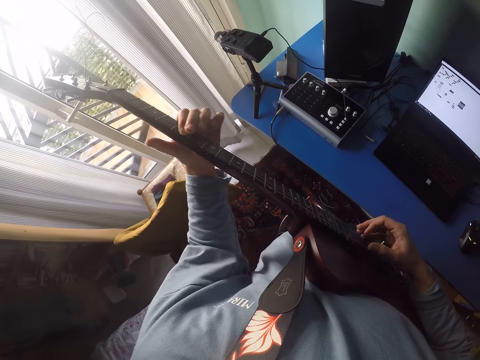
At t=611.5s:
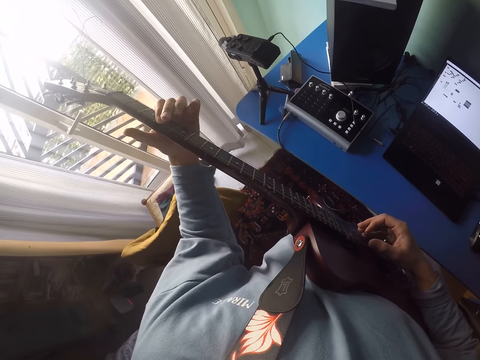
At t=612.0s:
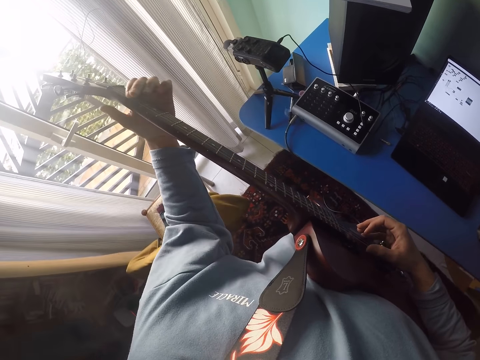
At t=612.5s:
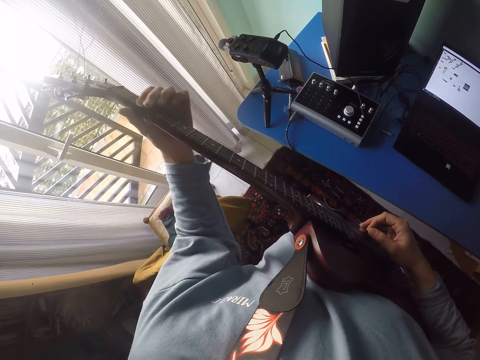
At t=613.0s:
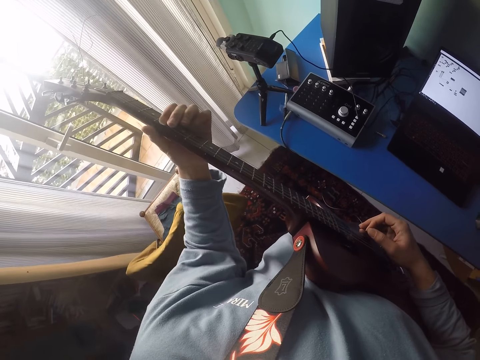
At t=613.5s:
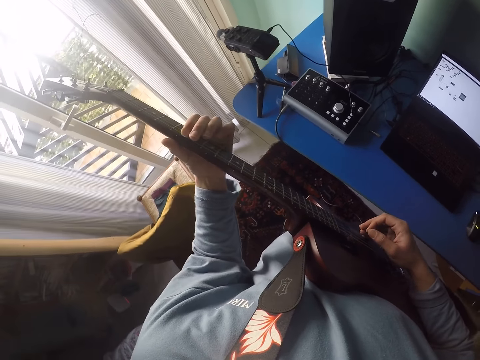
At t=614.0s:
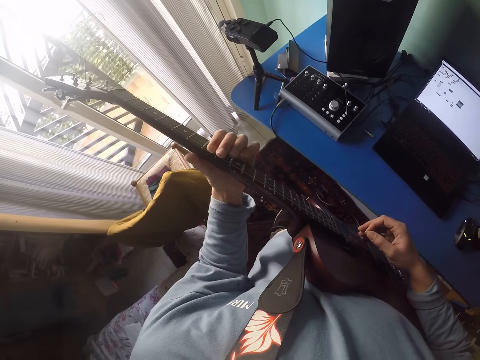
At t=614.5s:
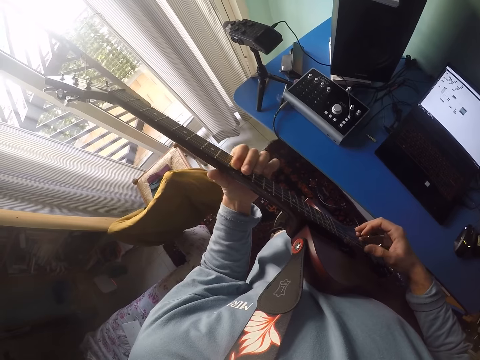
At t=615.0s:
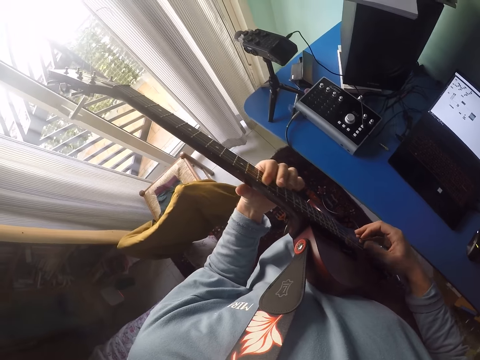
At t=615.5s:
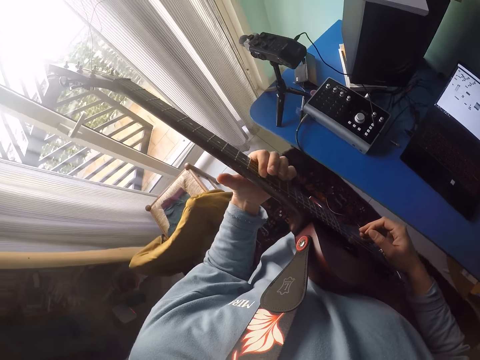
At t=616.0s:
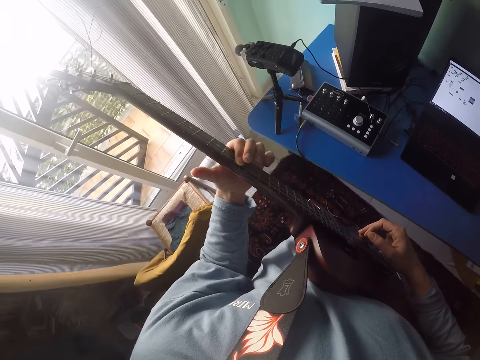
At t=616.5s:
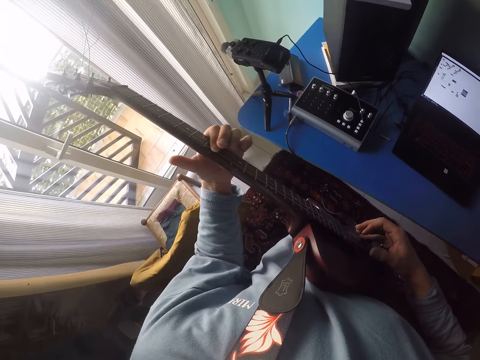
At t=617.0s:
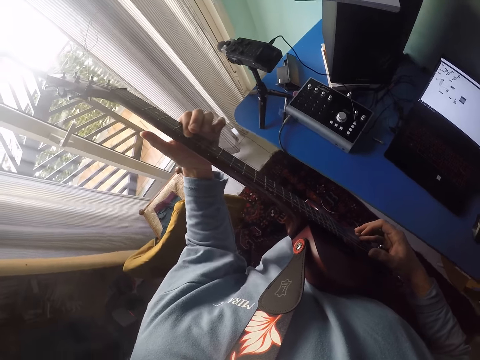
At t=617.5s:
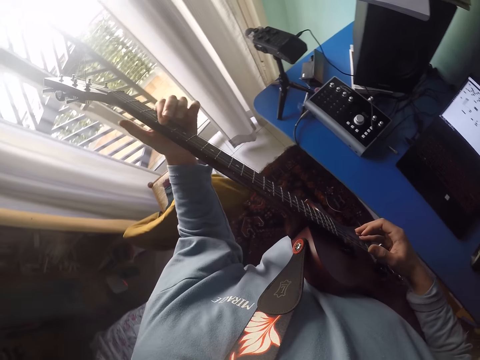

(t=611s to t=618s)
The camera wearer plays the guitar.

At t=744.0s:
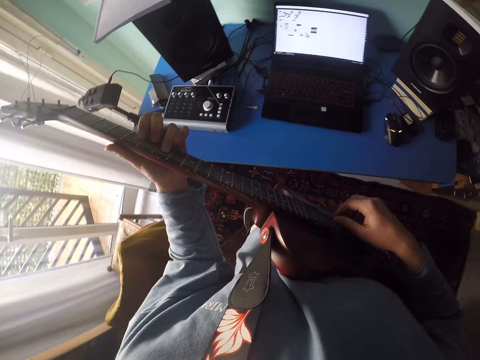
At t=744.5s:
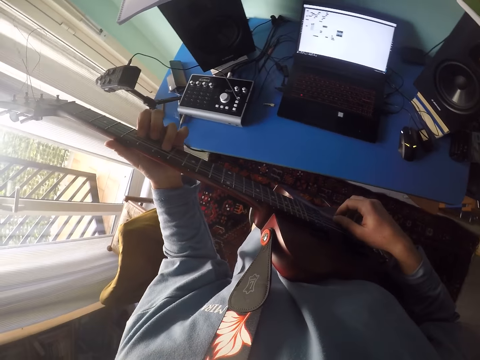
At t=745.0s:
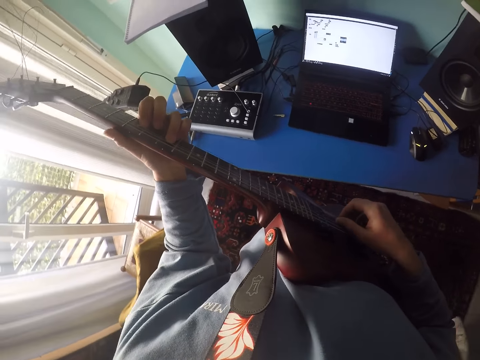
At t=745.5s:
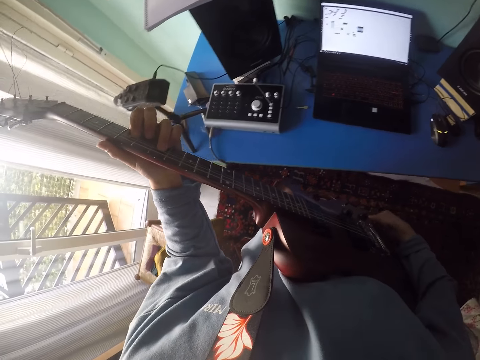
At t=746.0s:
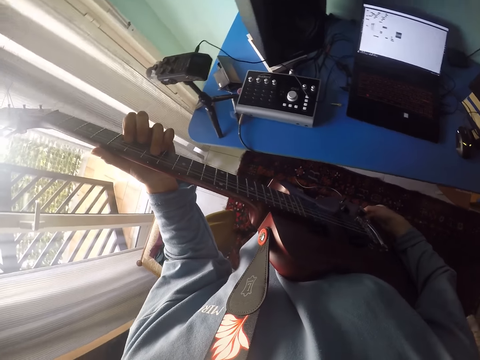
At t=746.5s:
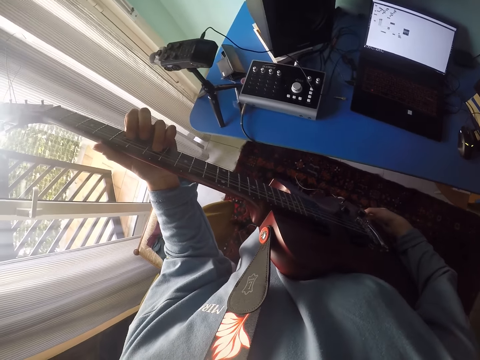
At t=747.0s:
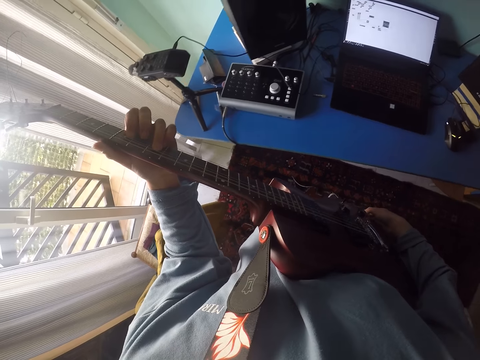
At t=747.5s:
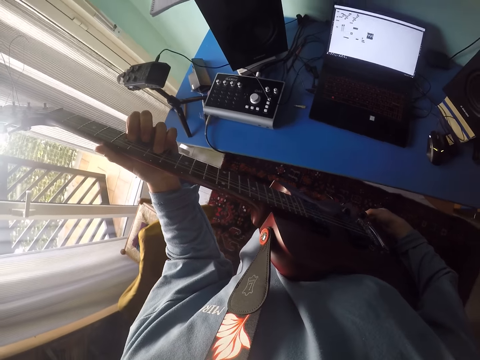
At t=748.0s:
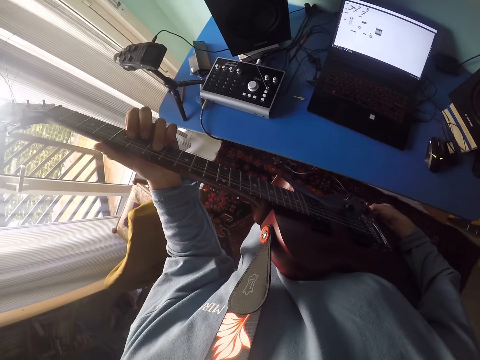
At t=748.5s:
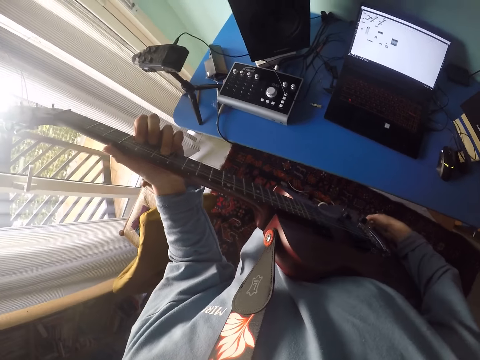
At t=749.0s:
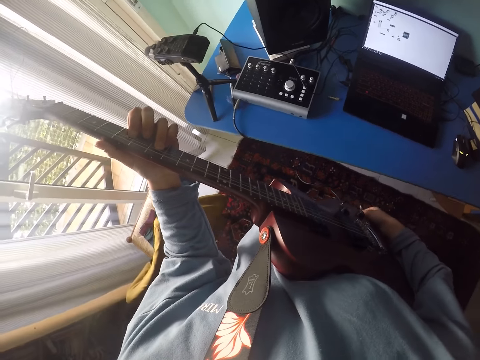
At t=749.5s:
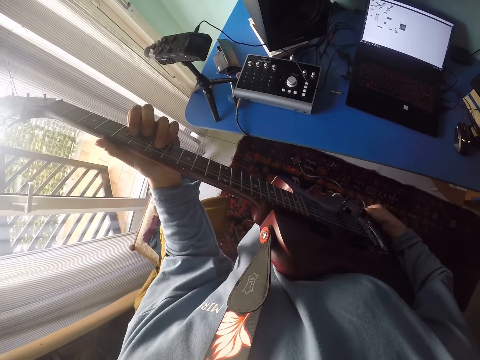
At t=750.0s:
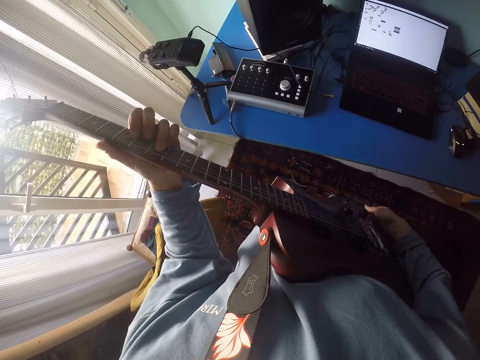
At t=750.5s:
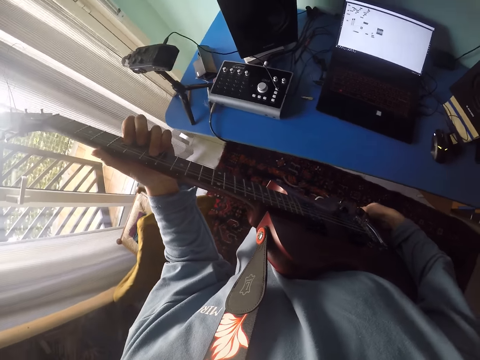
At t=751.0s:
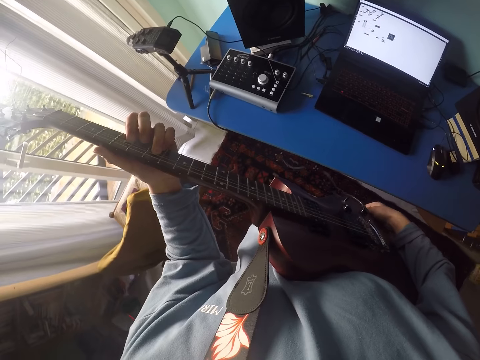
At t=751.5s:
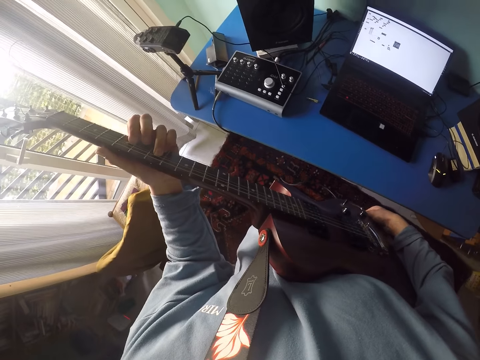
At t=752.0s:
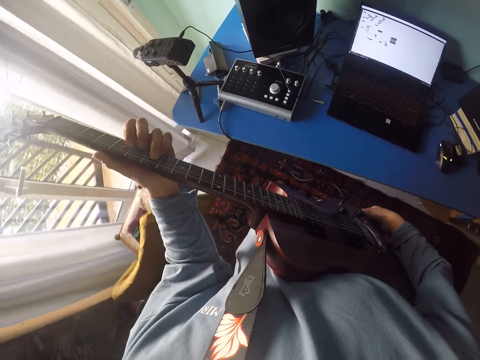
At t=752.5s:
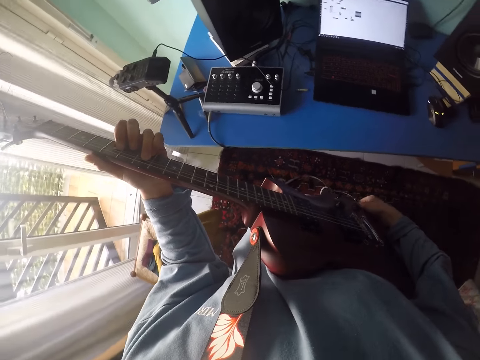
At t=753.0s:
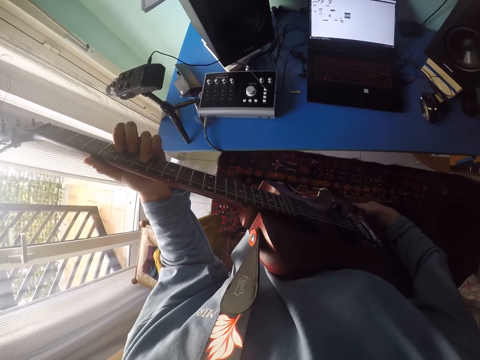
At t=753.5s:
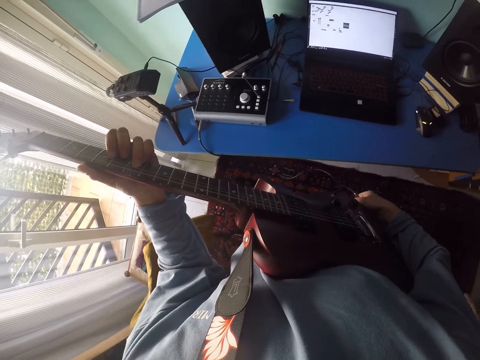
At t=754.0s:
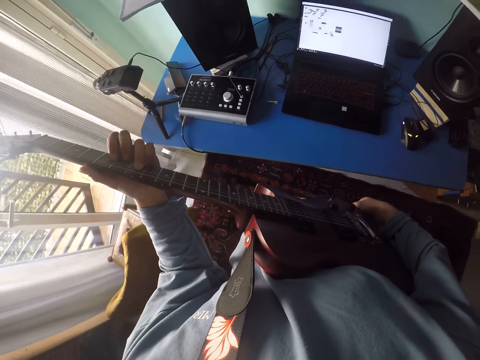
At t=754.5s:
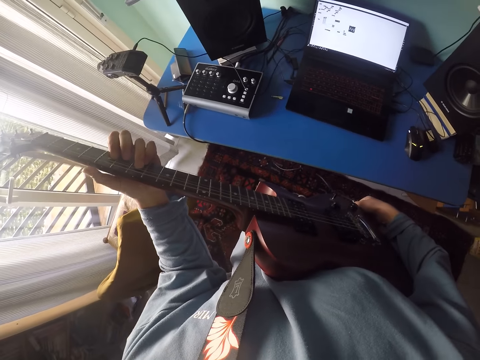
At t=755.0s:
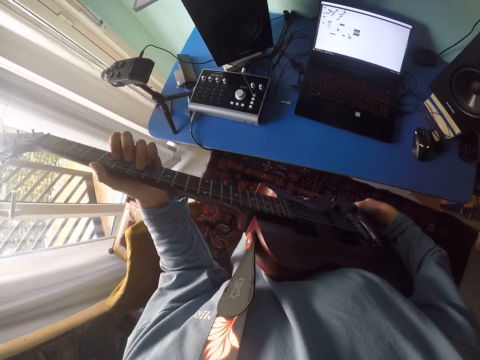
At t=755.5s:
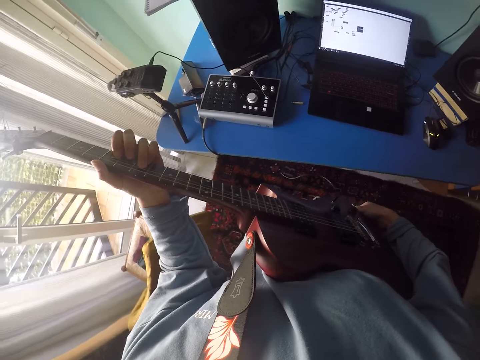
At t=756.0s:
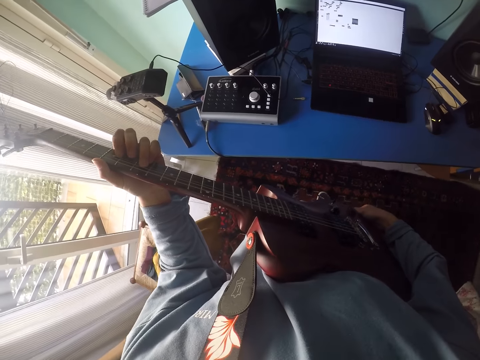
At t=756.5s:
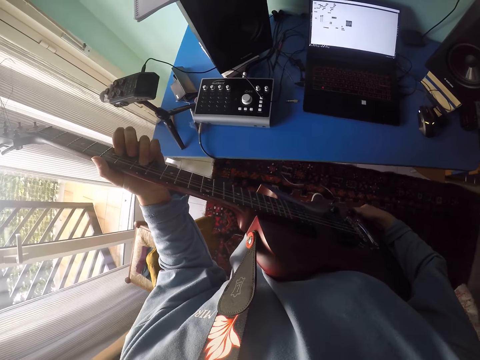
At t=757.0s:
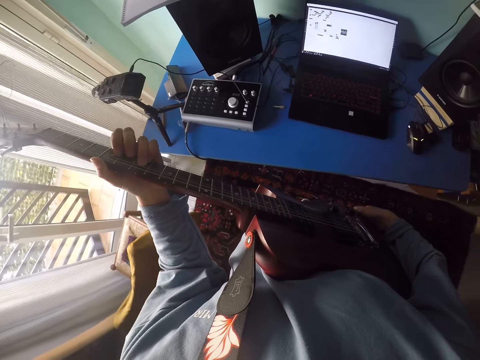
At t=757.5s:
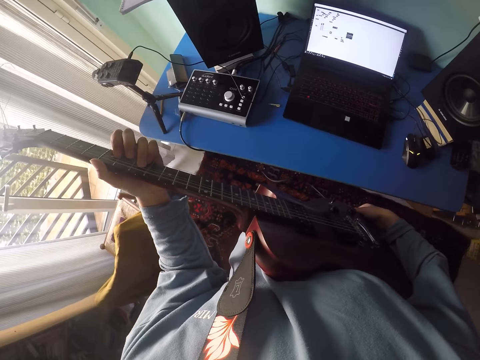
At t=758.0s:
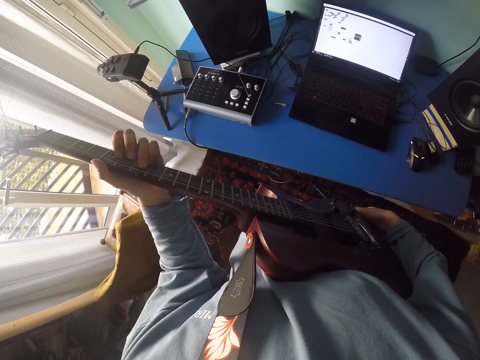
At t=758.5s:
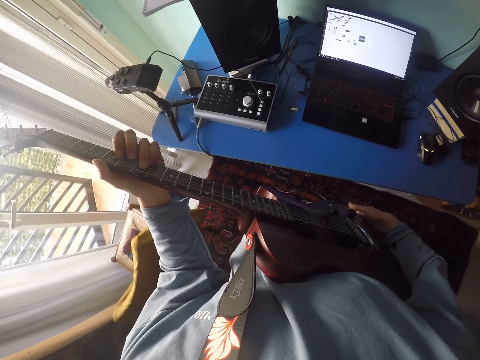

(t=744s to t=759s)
The camera wearer adjusts the cable of the guitar with her right hand. She plays the guitar.

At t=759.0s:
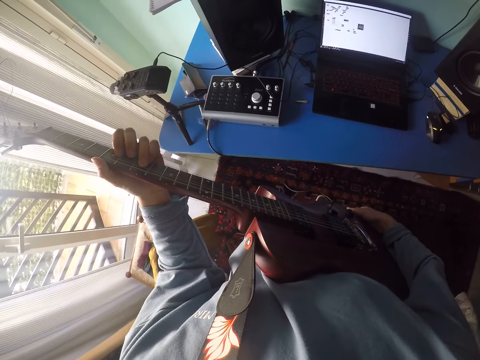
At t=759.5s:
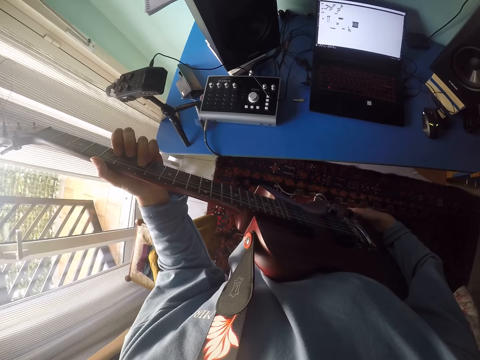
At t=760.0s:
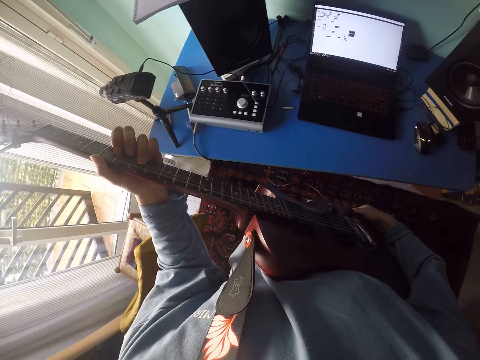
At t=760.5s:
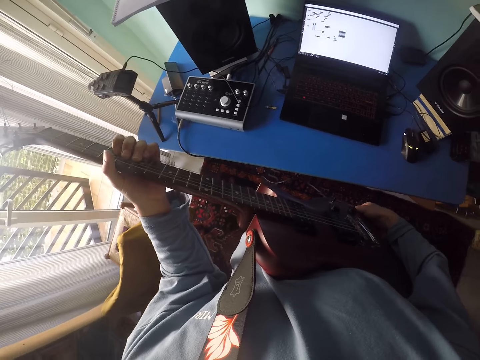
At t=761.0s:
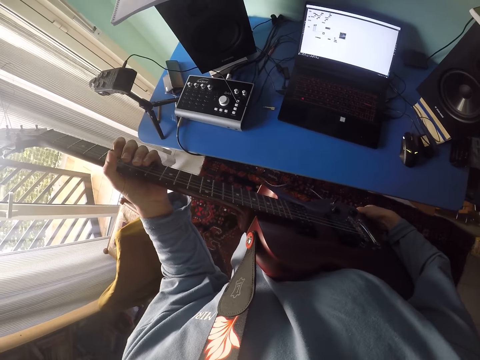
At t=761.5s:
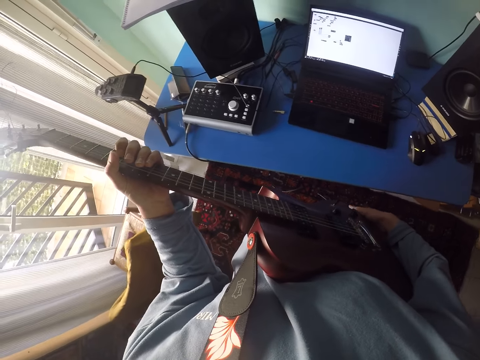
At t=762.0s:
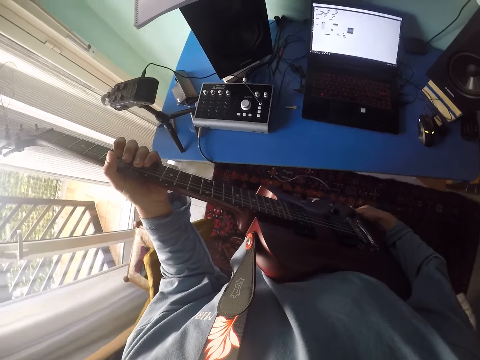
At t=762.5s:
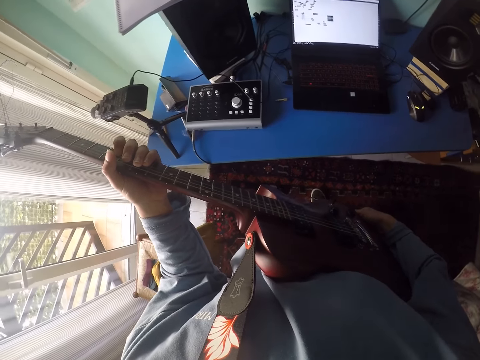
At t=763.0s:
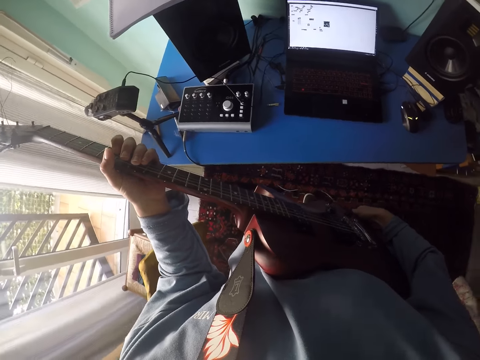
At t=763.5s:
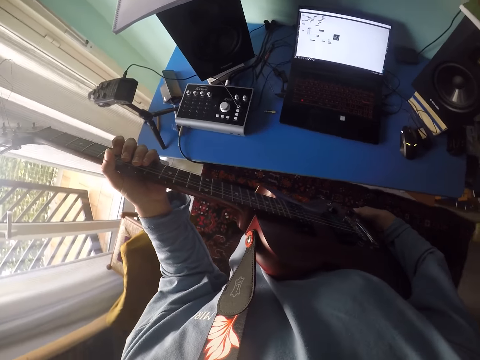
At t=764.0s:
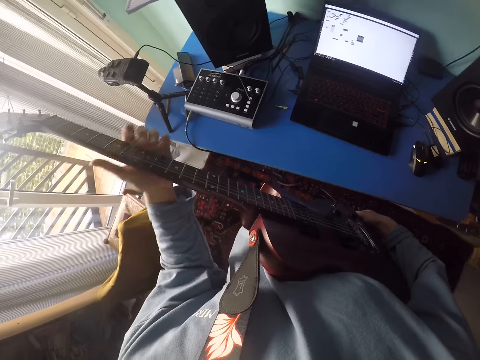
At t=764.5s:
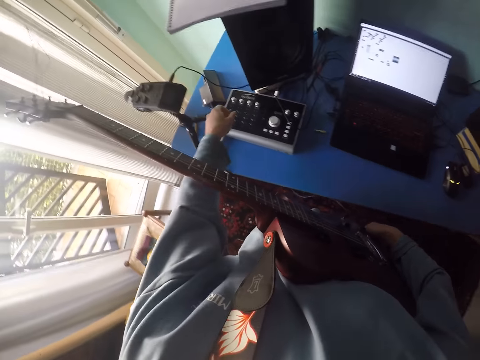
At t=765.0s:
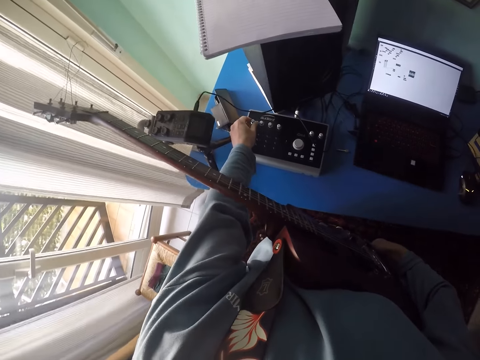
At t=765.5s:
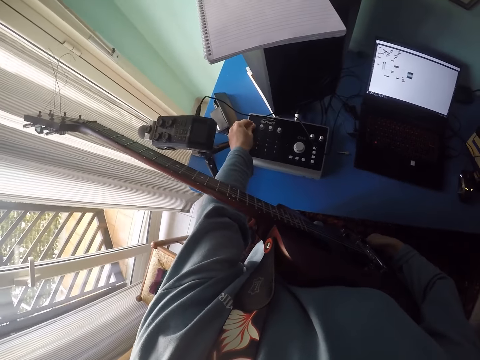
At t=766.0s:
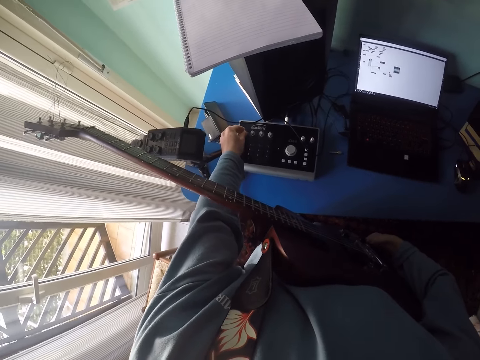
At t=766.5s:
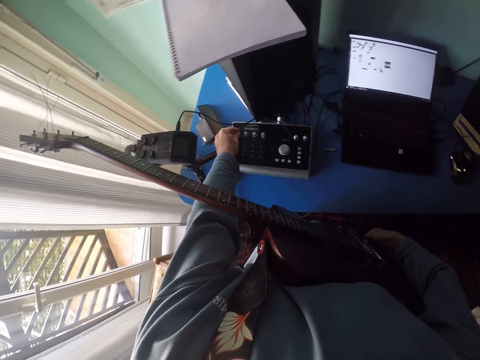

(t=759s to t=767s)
The camera wearer turns the button on the Audient compact desktop.
